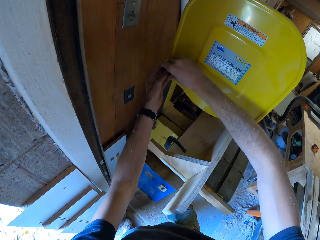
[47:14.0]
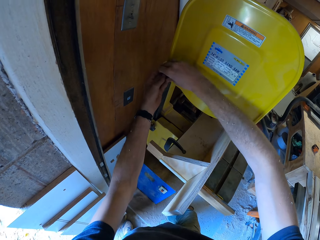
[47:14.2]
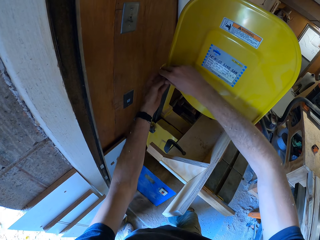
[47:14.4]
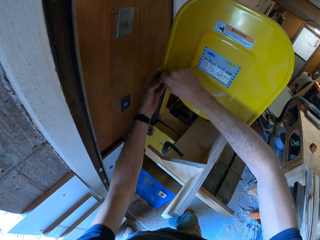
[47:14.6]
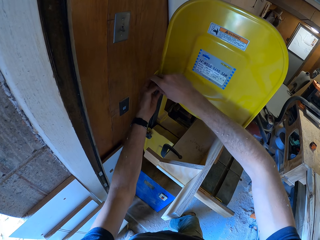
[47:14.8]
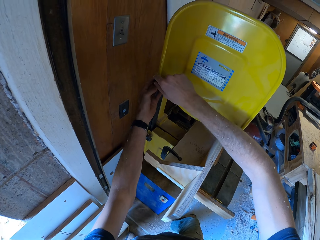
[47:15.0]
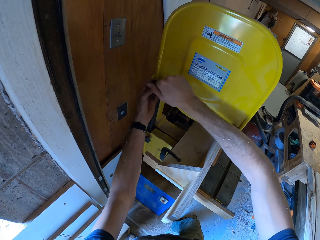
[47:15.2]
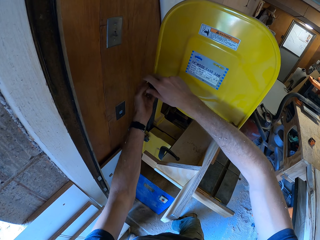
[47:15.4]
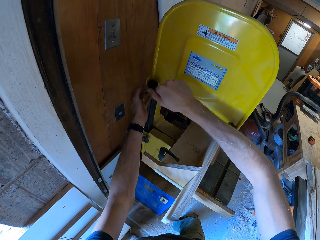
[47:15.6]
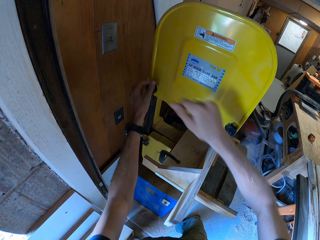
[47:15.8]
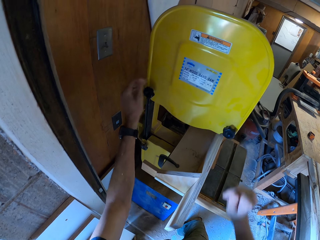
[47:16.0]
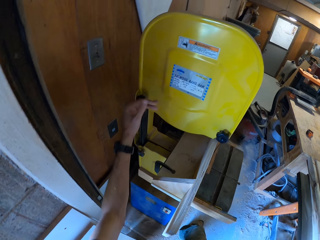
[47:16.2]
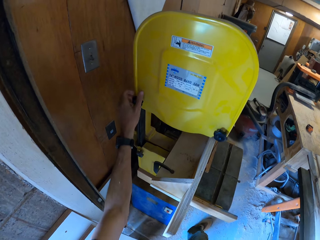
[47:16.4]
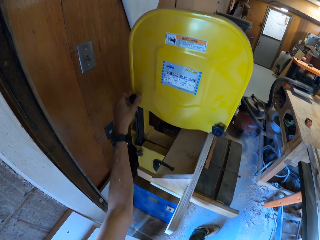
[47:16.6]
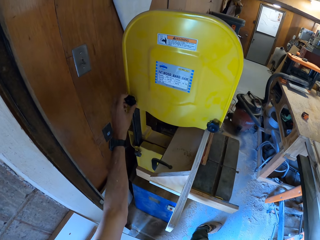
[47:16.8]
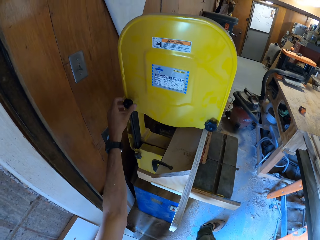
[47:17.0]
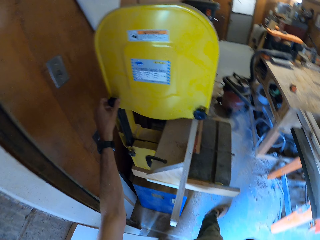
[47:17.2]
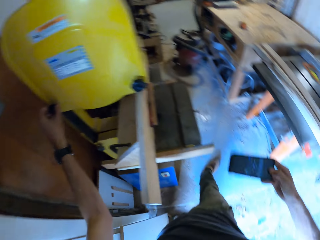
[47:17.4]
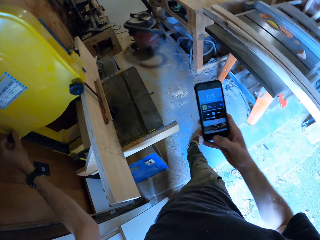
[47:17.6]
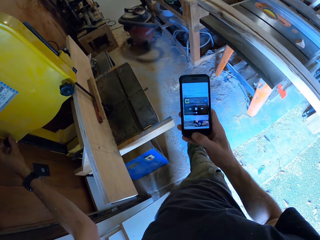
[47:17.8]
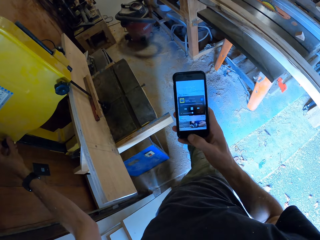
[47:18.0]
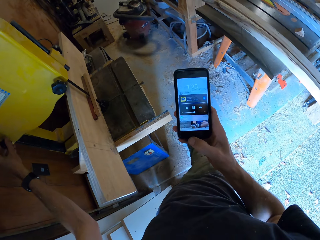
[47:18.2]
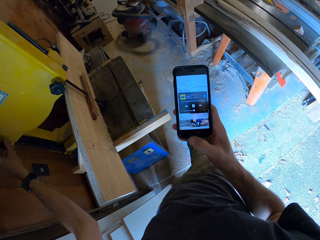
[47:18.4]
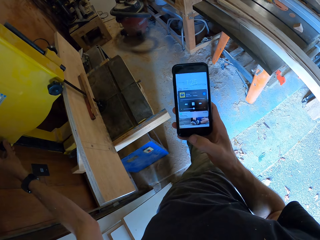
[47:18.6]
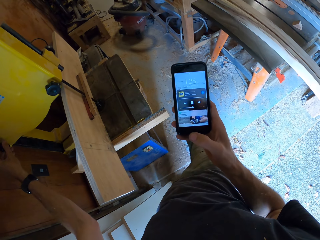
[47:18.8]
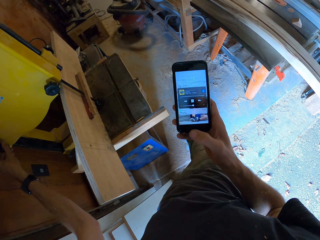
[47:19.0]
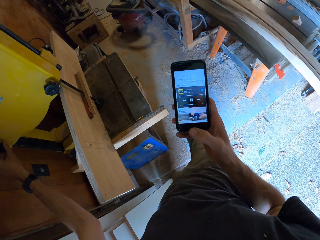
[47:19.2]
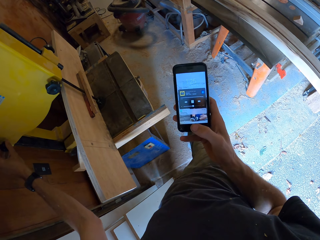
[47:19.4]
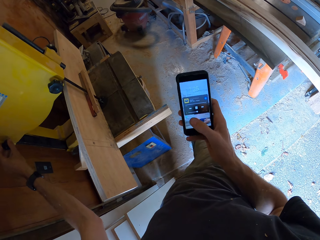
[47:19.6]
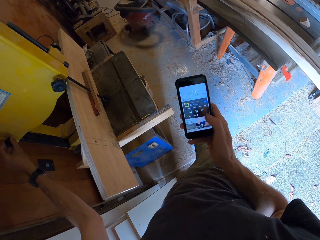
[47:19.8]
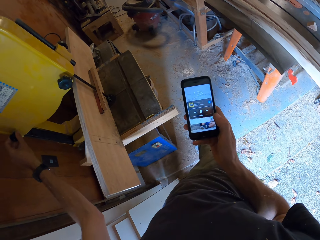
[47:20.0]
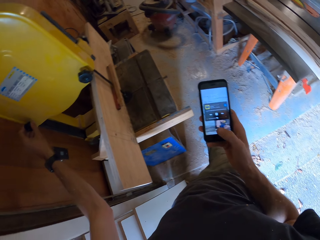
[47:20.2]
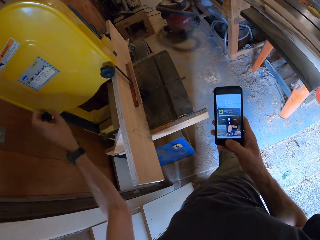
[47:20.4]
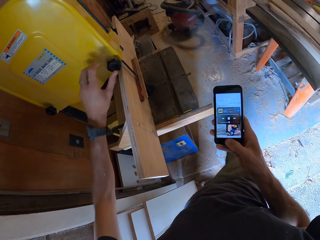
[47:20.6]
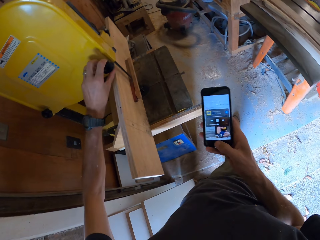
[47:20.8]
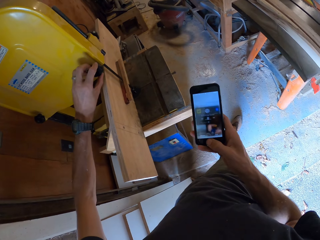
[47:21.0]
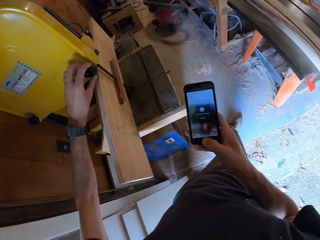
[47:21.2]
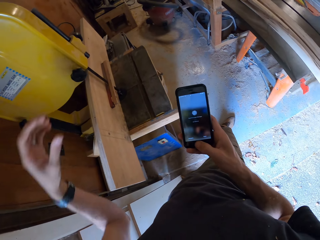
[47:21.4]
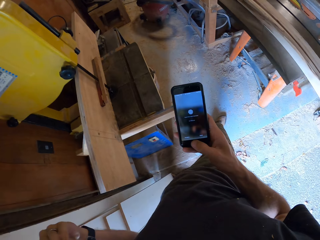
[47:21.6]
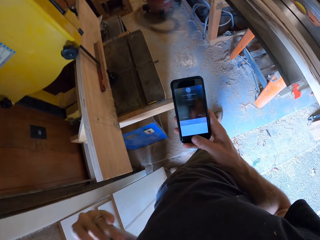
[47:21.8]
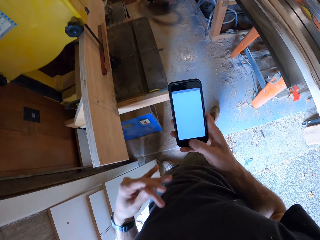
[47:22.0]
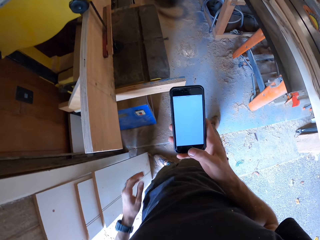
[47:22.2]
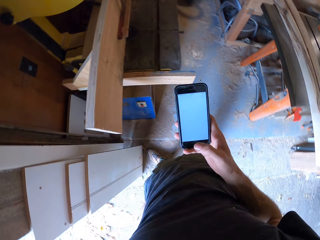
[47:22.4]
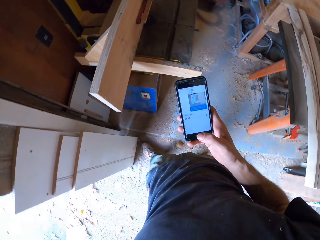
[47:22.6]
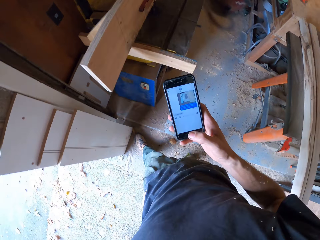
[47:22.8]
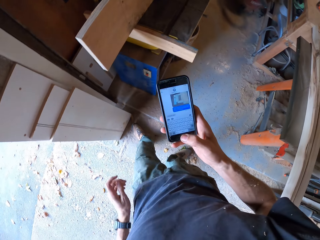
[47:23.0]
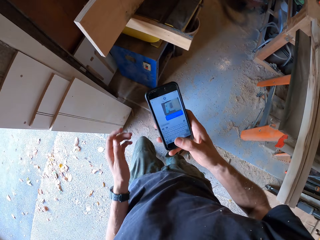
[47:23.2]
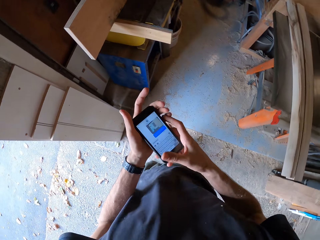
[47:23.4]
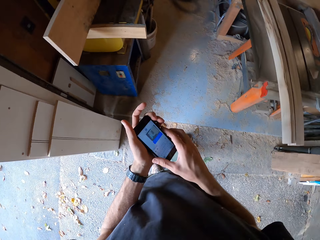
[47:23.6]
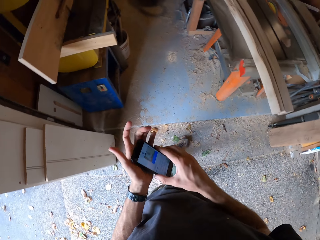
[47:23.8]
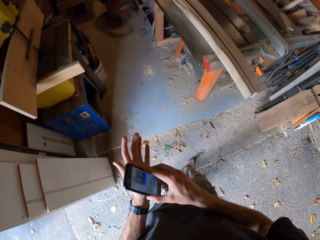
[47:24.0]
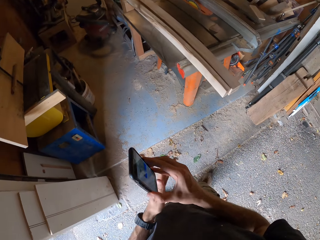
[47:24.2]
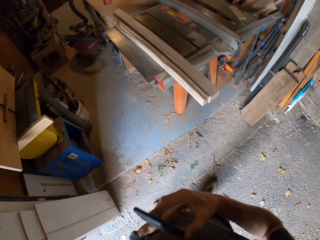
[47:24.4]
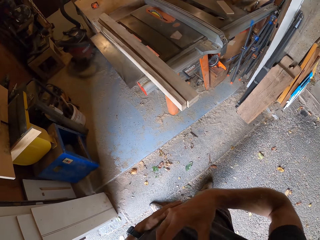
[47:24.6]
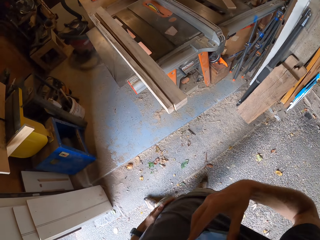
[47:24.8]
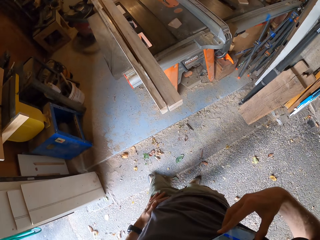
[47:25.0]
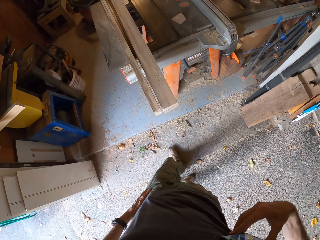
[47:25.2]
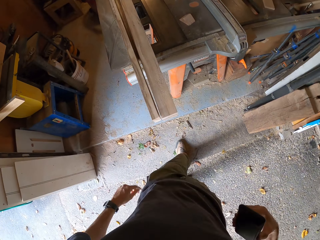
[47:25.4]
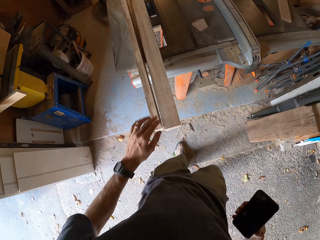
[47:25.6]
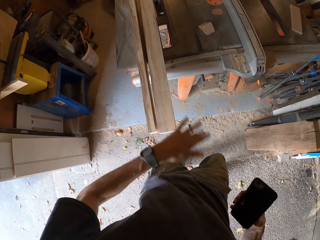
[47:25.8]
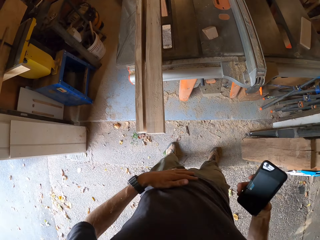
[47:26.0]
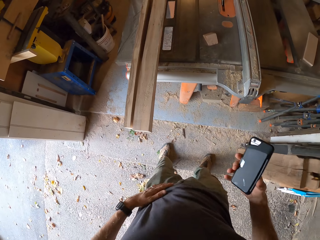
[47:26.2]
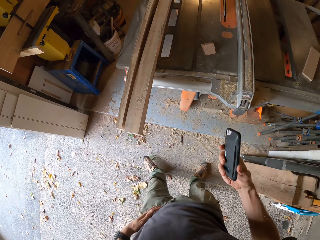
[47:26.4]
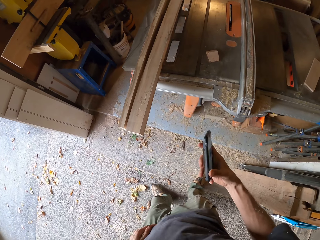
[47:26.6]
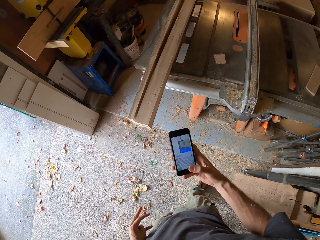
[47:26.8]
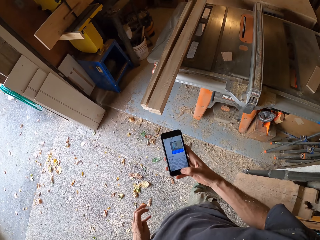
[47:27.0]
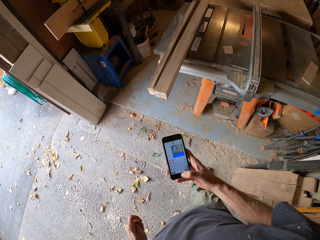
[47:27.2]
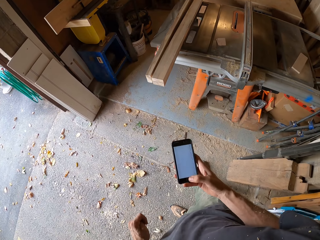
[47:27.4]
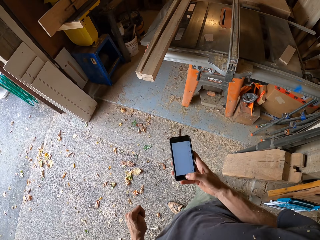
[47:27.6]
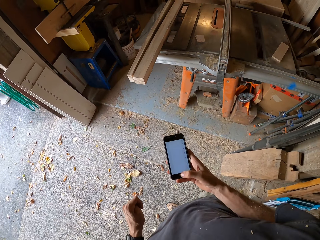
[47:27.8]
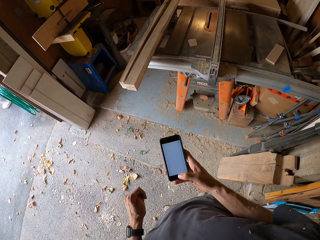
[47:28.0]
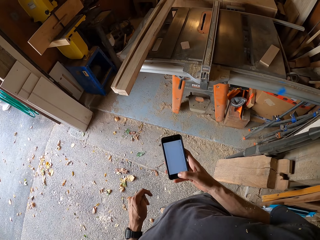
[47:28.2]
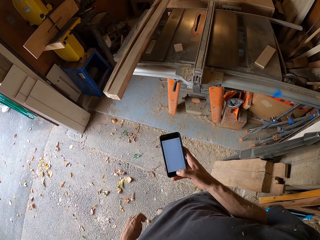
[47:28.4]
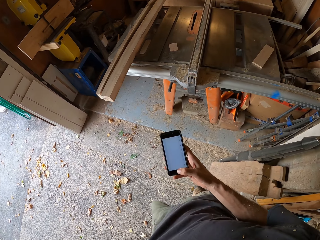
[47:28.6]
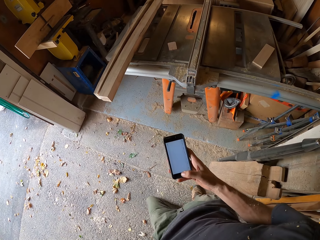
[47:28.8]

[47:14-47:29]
The camera wearer screws the bandsaw frame with the second screw with both hands. He fits a cap on a lid. He brings out the phone from his right pocket with his right hand. He operates the phone with his right hand. He swipes his phone. He touches the first screw of the bandsaw with his left hand. He holds the phone with both hands. He cleans the phone on his shirt with his right hand. He dusts the piece of wood with his left hand. He cleans his left hand on his shirt.

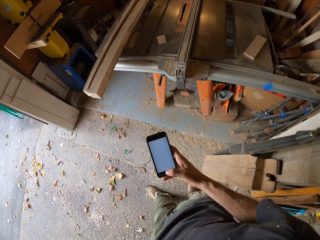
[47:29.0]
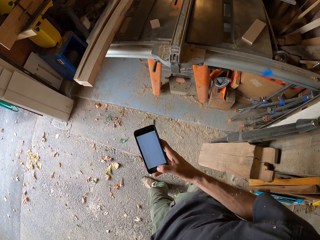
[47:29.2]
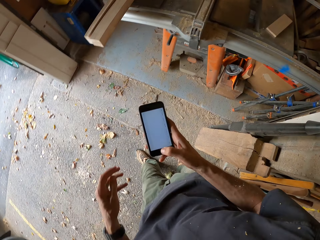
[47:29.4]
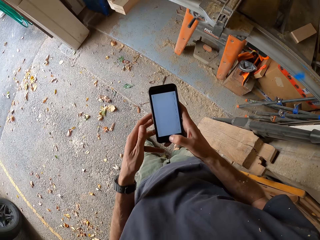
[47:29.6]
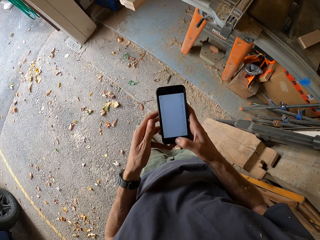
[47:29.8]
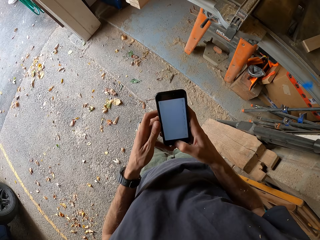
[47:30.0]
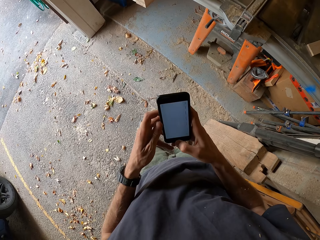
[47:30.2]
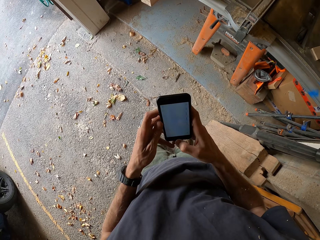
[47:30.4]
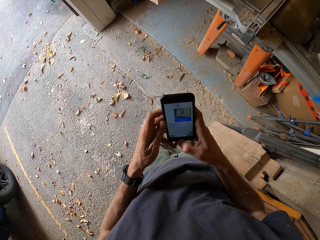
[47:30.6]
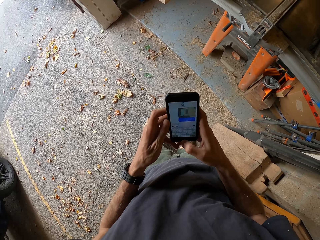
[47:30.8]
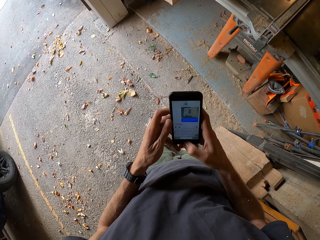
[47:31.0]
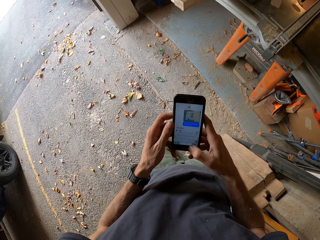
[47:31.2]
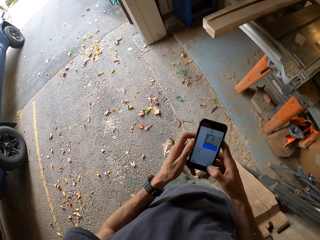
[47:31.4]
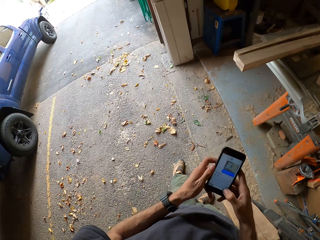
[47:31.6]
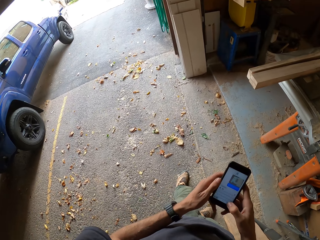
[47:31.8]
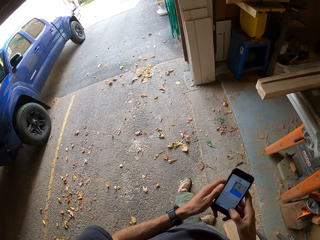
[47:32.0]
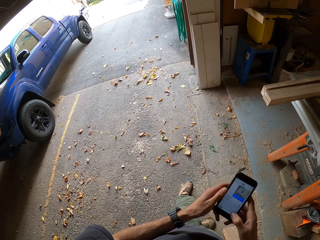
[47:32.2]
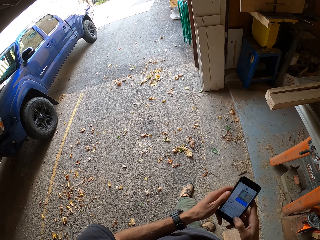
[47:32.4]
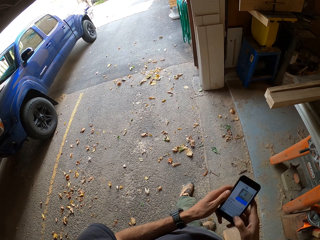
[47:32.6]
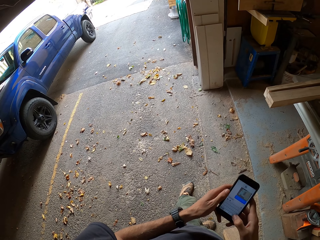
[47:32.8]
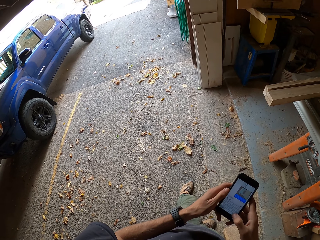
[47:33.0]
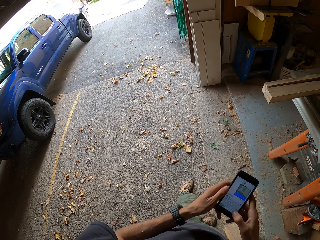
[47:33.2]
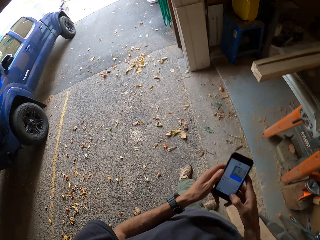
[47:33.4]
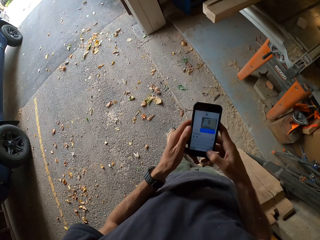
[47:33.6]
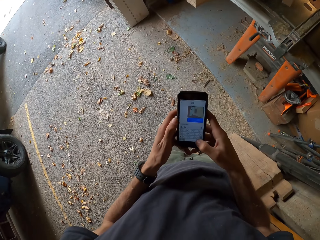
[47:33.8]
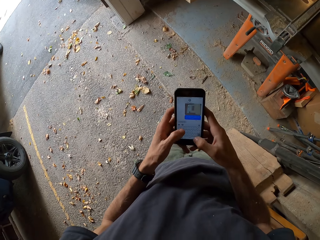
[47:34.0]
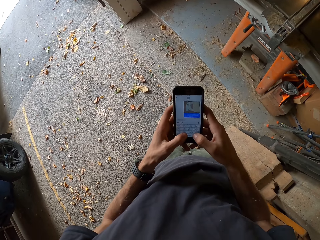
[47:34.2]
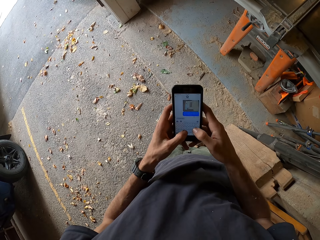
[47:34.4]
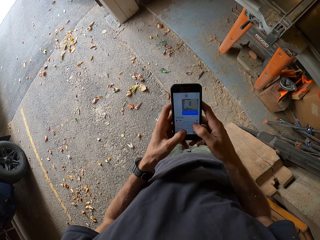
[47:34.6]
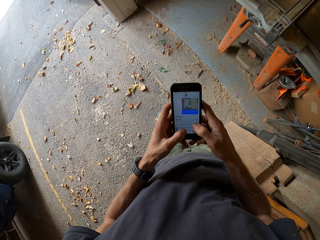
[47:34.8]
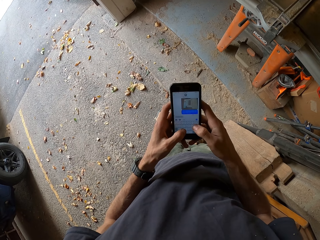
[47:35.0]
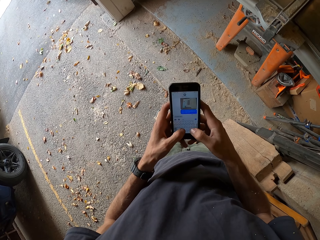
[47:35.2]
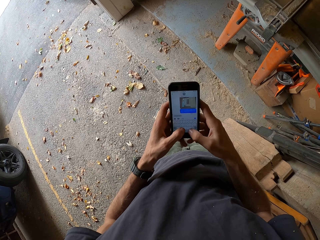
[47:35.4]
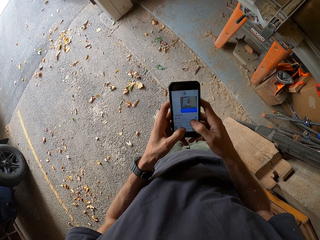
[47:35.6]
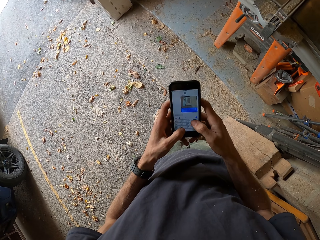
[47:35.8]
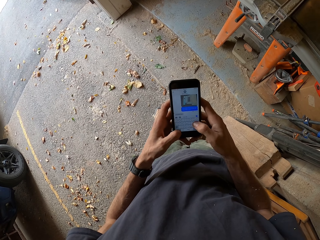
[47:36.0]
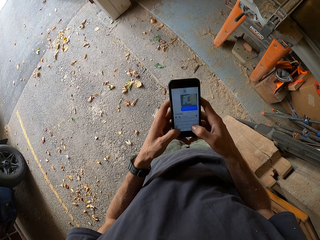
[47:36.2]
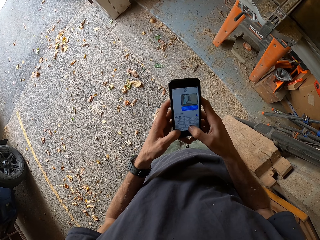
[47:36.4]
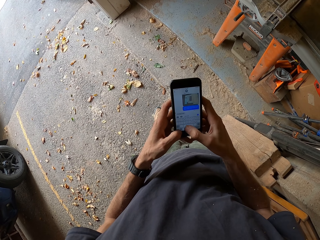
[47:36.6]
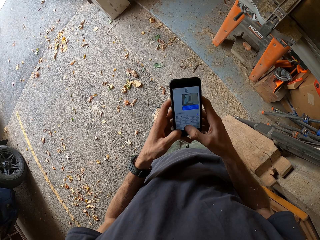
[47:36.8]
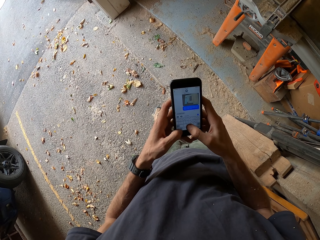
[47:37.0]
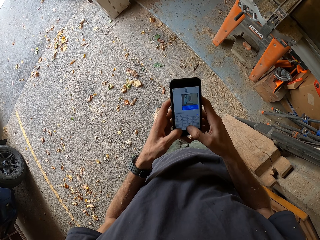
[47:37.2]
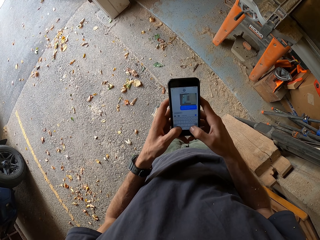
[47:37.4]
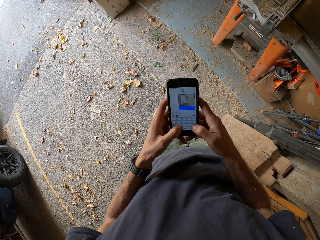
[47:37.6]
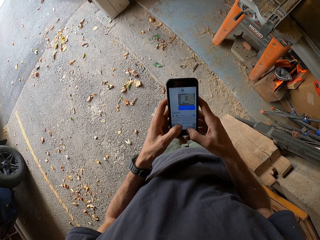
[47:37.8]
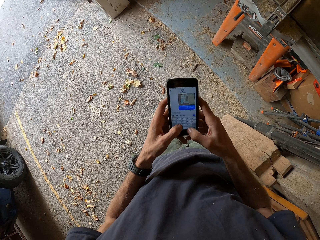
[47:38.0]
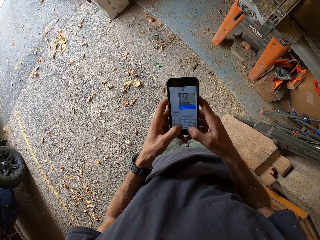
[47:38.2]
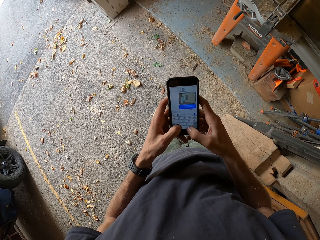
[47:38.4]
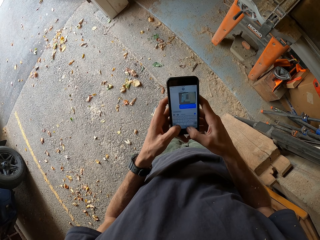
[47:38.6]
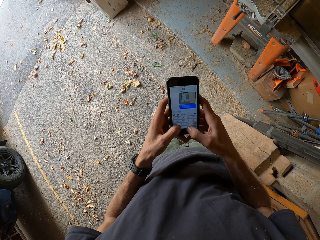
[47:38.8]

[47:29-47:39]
The camera wearer operates the phone with both hands. He handles his phone.
